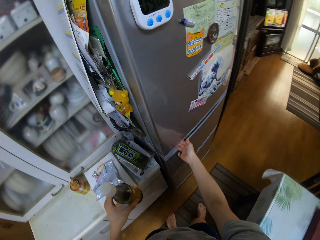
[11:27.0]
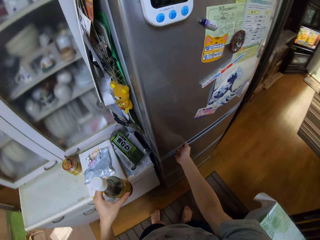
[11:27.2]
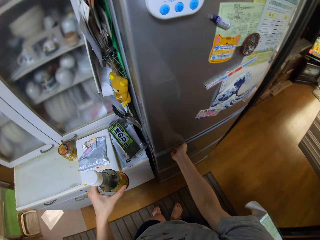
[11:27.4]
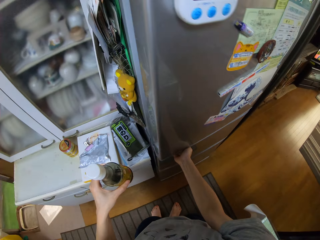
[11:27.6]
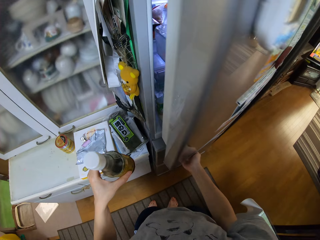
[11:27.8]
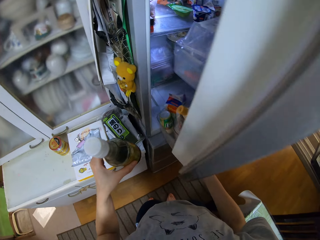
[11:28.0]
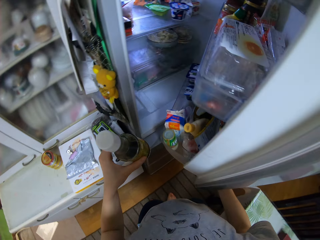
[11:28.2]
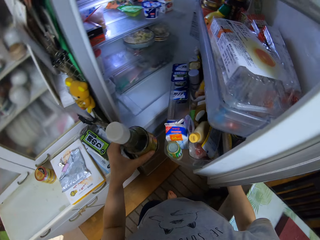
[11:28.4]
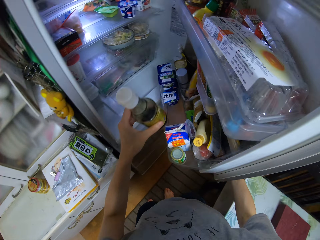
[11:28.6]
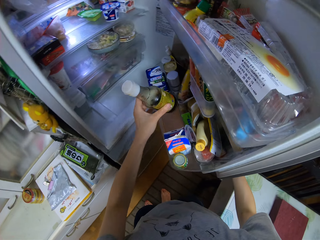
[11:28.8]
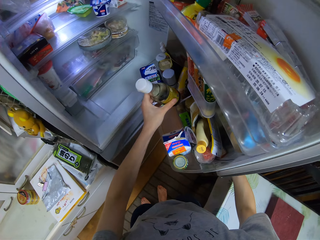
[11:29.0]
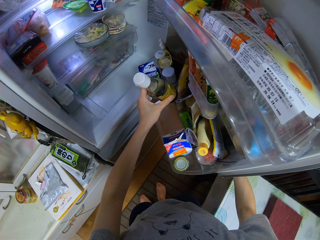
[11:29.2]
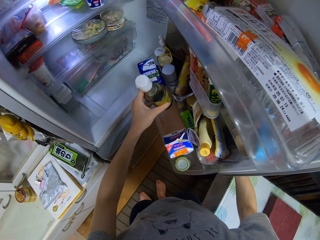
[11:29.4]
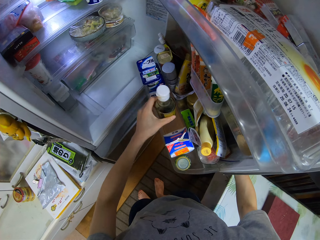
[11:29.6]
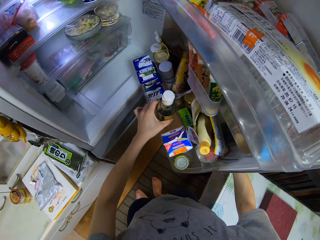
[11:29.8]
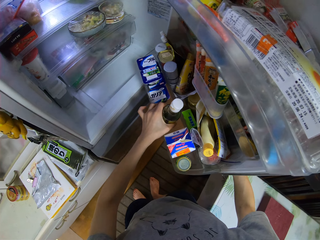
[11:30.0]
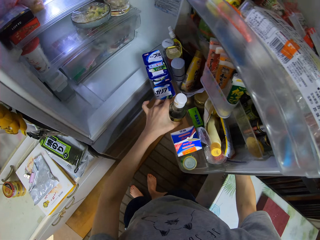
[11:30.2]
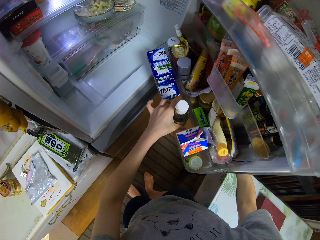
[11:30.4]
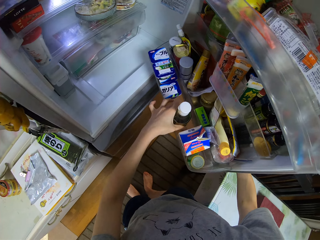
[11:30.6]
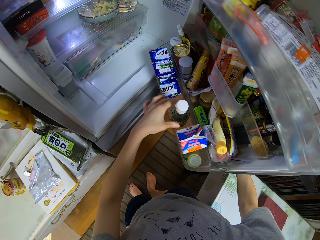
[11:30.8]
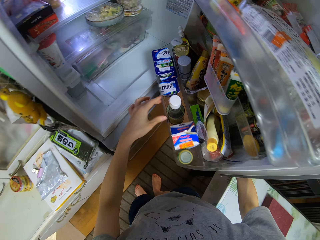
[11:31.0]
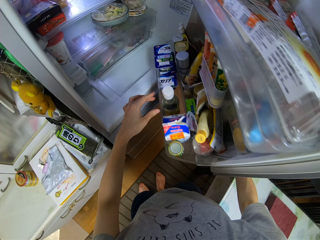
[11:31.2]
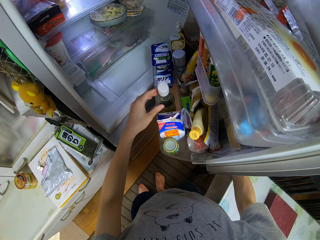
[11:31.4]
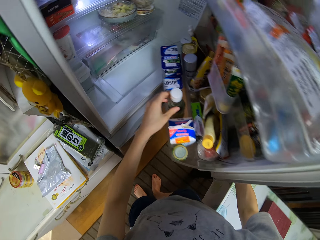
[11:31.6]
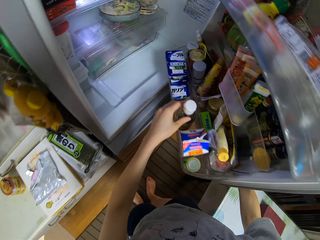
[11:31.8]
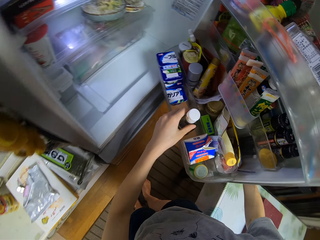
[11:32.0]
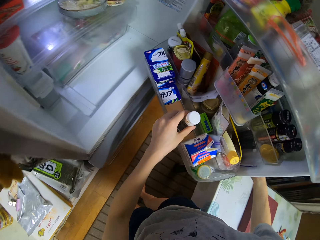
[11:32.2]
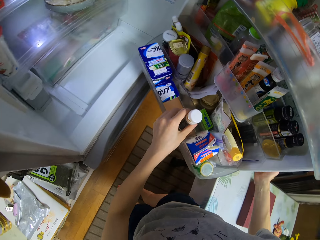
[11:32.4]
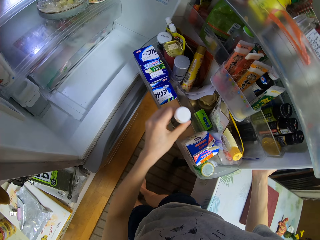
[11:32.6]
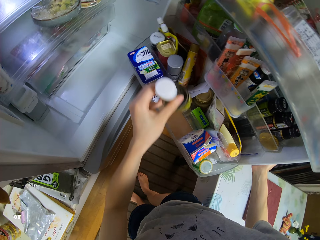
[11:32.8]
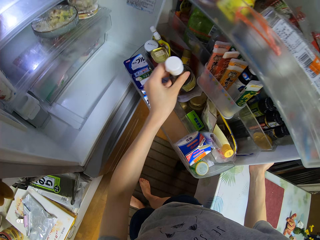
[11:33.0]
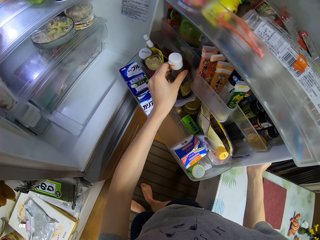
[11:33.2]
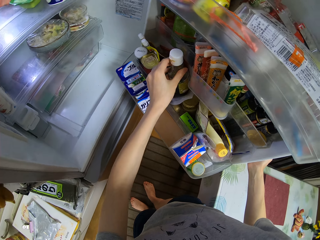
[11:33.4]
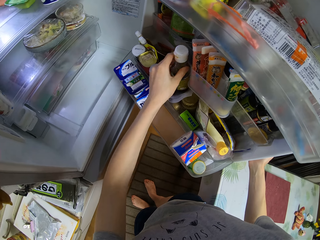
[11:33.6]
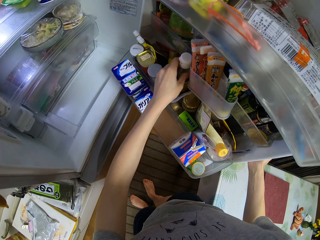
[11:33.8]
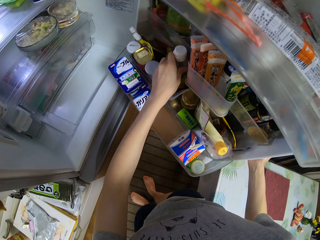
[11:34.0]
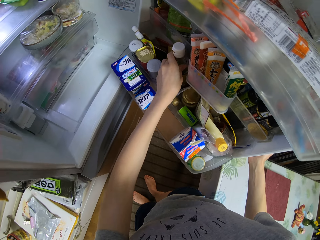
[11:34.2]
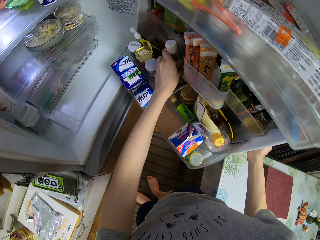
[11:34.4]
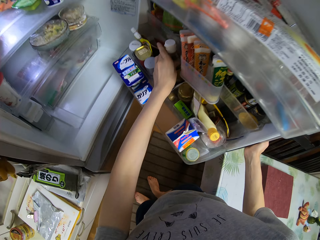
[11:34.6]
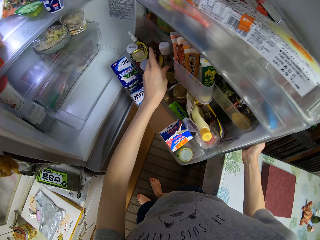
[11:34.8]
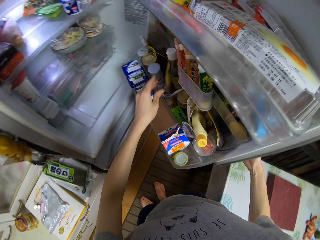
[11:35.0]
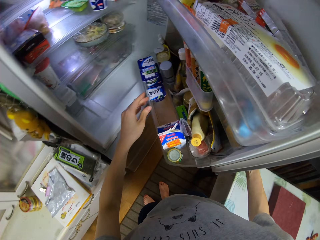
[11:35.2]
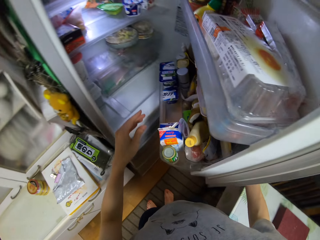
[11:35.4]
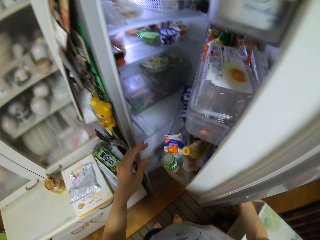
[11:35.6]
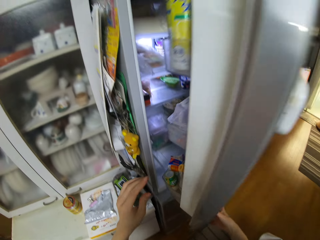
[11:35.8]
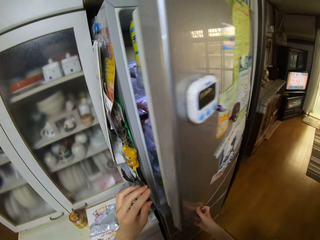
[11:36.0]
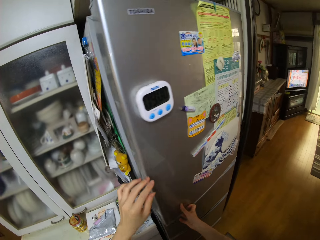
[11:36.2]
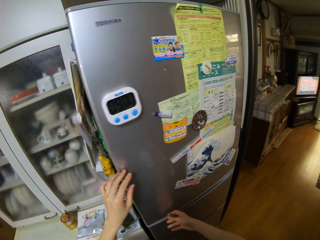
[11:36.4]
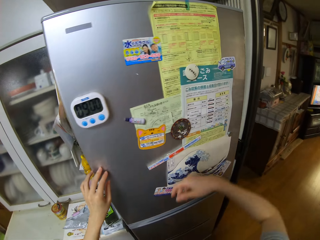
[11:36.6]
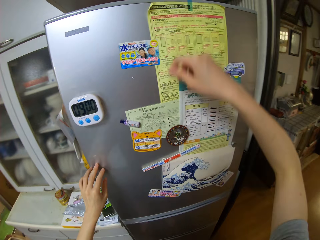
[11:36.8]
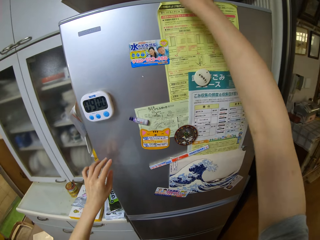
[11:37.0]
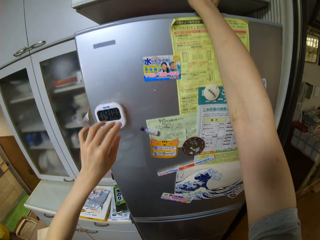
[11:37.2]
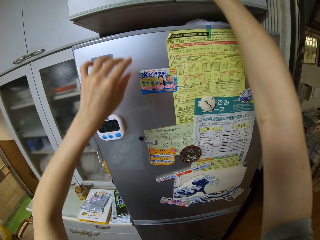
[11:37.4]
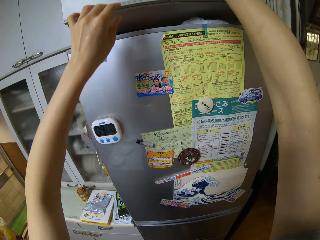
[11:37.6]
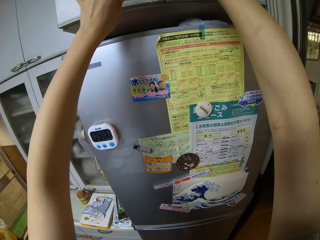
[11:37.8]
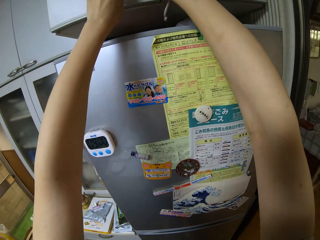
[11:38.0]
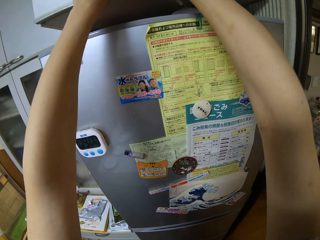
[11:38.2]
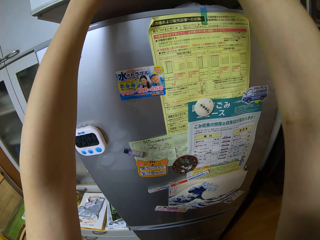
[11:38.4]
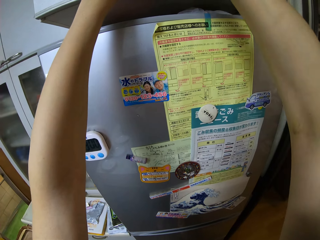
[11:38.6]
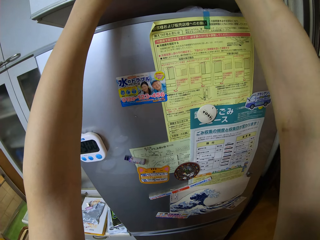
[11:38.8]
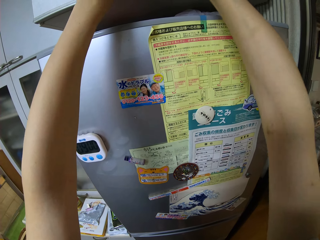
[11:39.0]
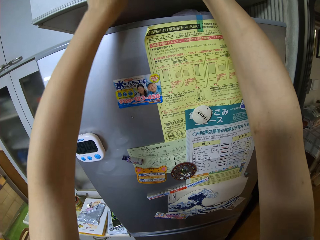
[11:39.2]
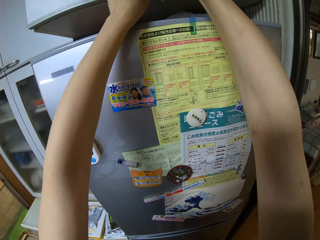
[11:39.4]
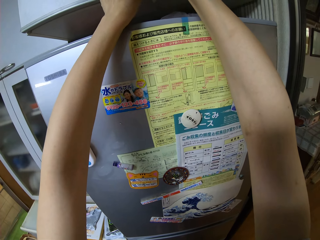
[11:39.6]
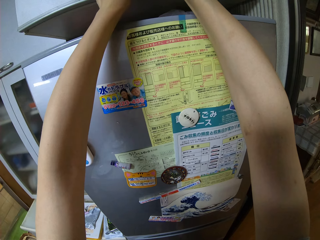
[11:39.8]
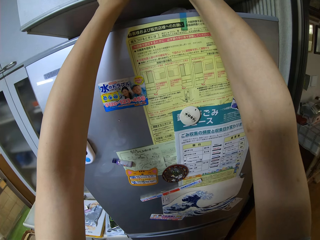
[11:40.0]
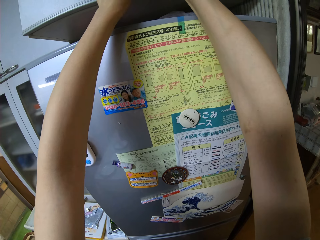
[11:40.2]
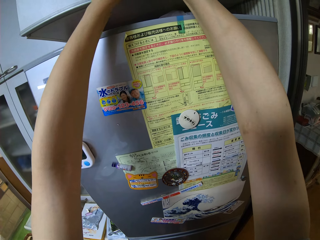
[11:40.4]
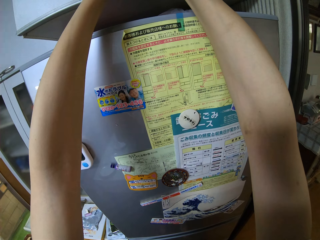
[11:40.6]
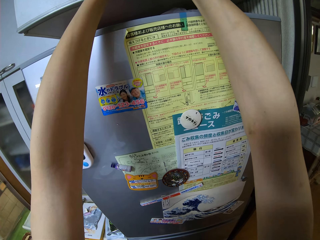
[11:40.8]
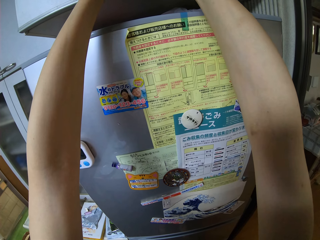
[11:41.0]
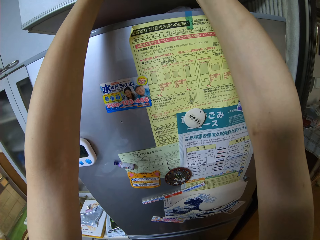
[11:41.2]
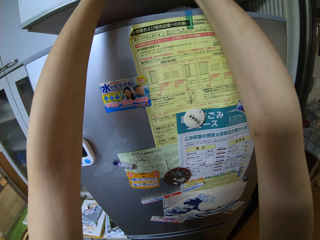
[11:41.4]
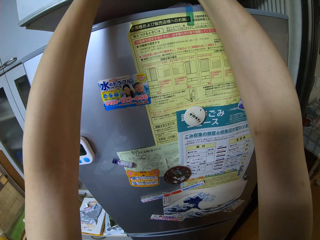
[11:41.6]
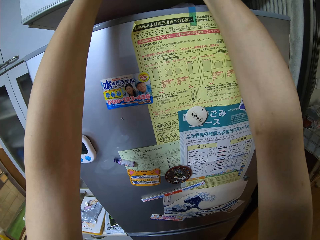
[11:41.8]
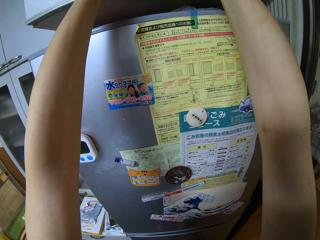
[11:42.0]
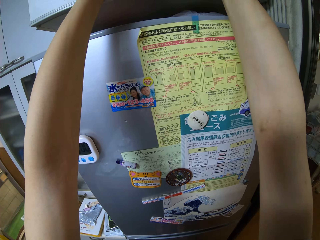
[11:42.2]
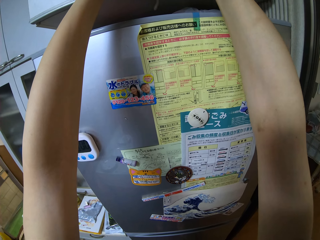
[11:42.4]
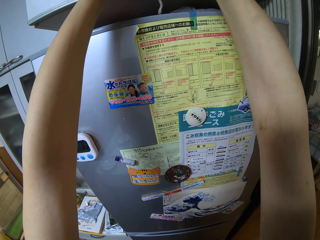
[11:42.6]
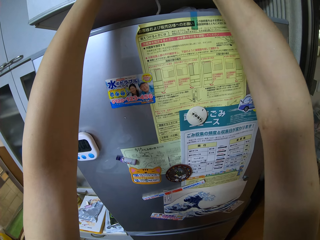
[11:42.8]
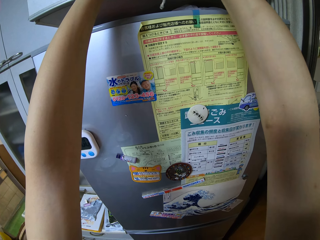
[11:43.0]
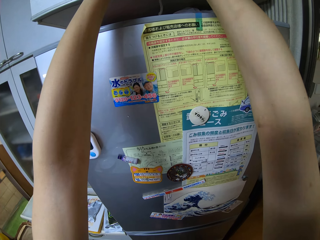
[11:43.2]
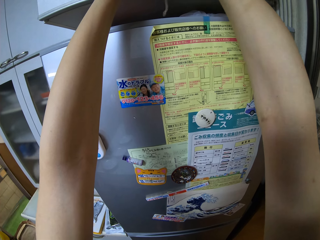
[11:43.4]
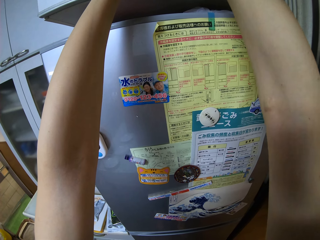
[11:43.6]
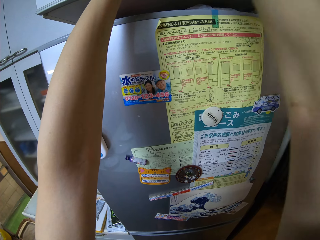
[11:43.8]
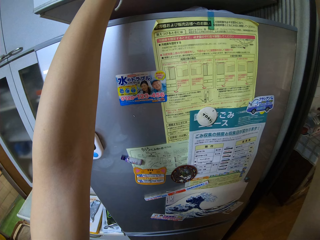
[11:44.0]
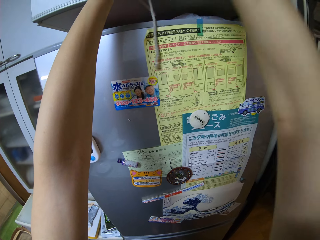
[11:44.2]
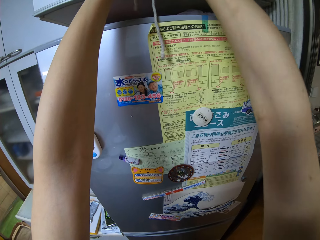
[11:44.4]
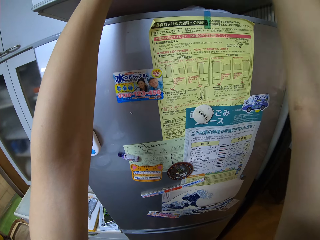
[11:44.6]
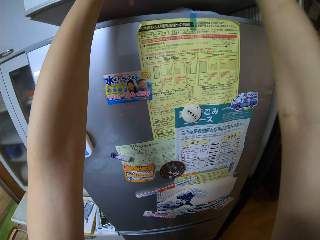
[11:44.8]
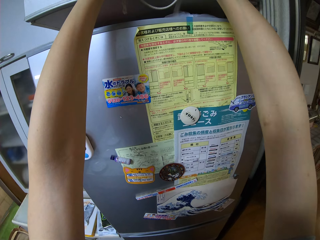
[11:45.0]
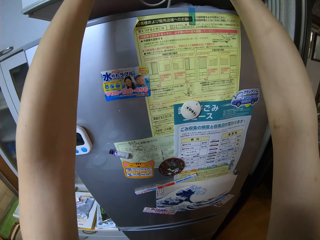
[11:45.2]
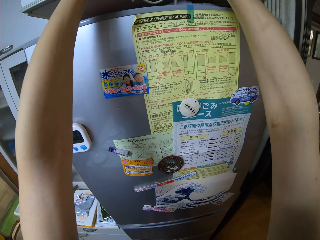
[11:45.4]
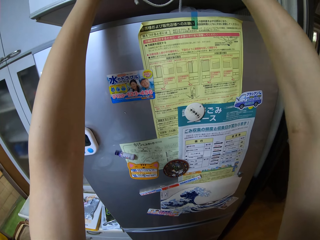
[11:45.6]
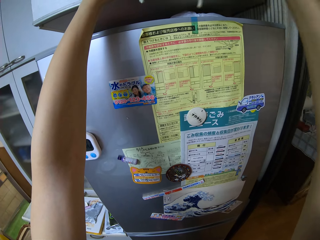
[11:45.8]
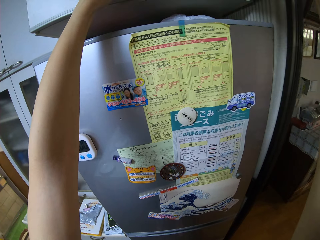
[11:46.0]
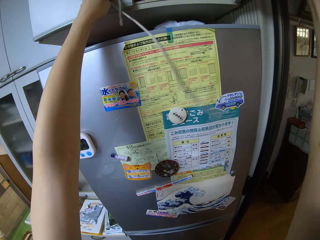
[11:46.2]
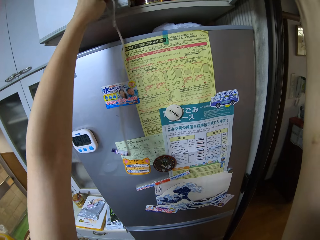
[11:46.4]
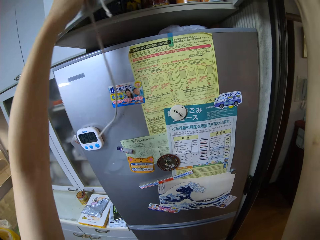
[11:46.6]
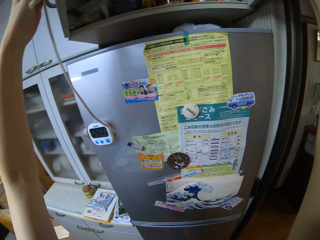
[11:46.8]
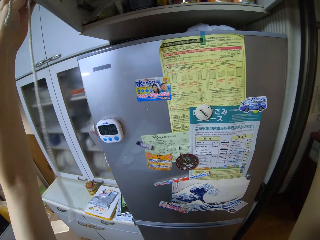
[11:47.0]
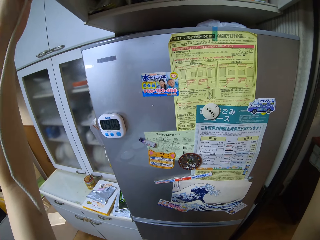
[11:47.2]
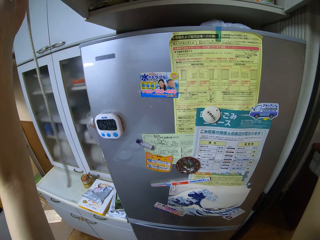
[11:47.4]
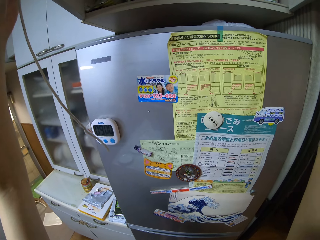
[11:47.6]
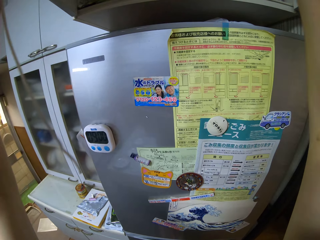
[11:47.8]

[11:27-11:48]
The camera wearer opens the fridge with her right hand. She places the soy sauce bottle by the side of the door of the fridge. She picks up the bottle from the side of the door with her left hand. She places the bottle by the side of the door of the fridge. She closes the fridge with her right hand. She unties a rope on a cabinet with both her hands. She opens a cabinet or drawer with her left hand.
